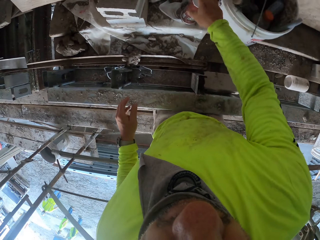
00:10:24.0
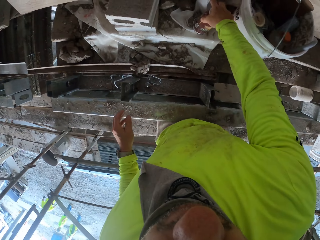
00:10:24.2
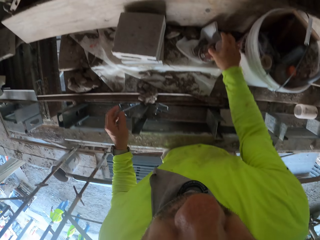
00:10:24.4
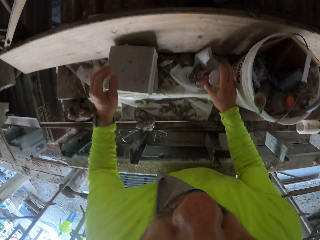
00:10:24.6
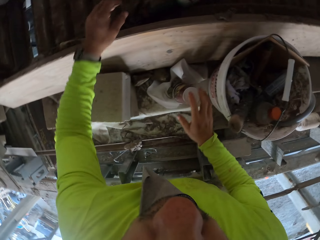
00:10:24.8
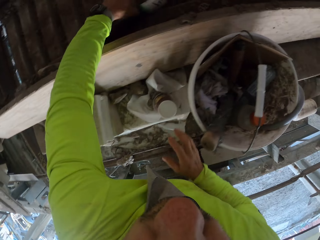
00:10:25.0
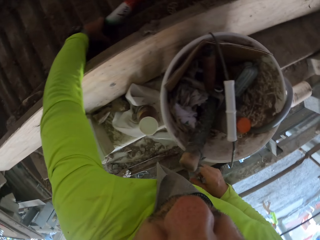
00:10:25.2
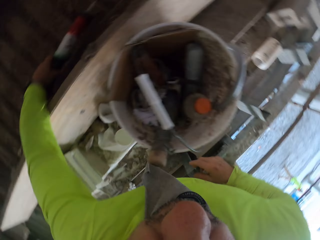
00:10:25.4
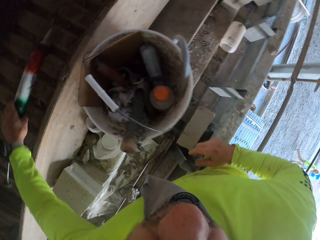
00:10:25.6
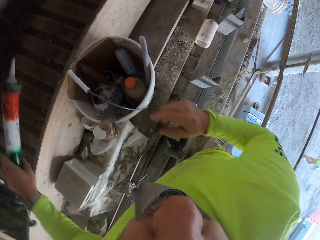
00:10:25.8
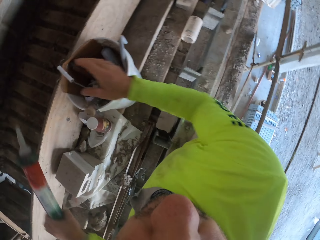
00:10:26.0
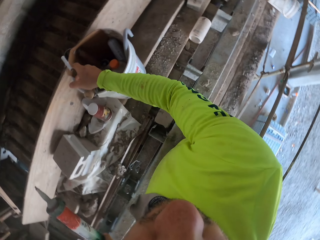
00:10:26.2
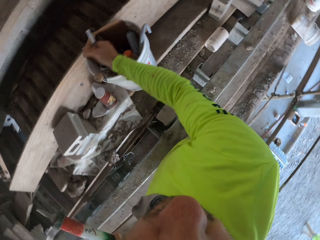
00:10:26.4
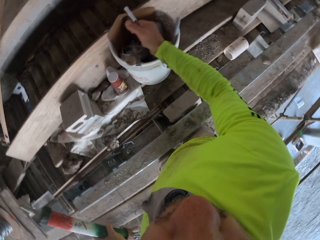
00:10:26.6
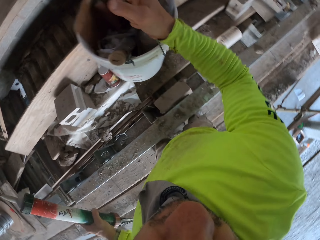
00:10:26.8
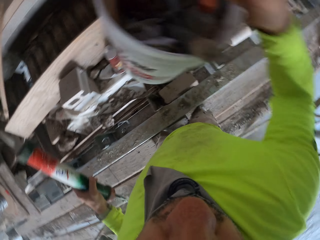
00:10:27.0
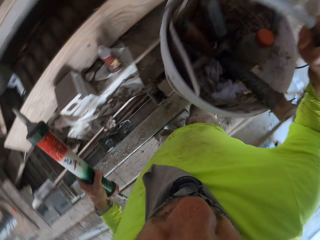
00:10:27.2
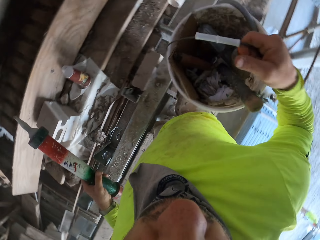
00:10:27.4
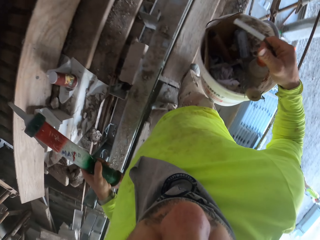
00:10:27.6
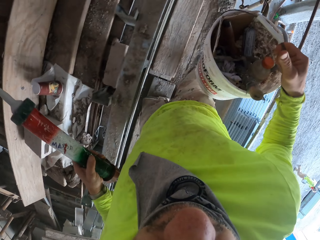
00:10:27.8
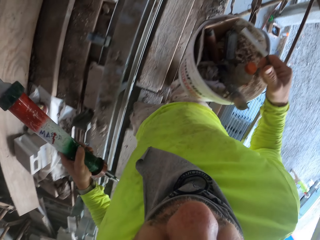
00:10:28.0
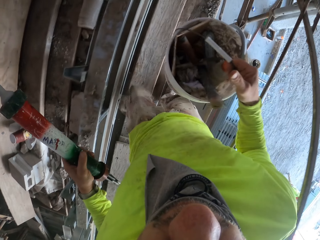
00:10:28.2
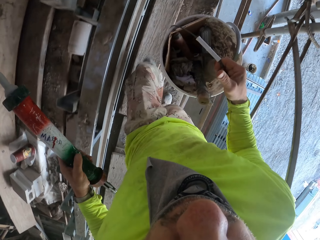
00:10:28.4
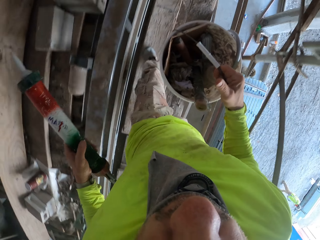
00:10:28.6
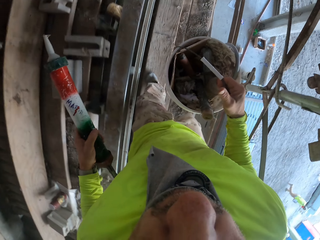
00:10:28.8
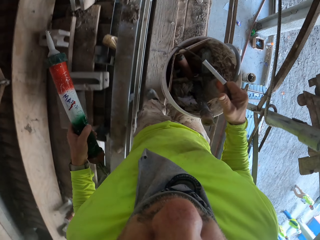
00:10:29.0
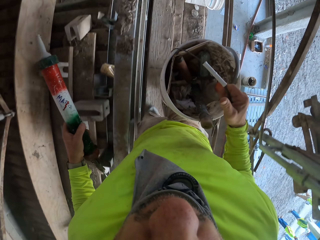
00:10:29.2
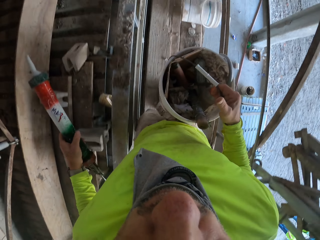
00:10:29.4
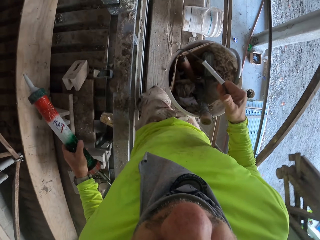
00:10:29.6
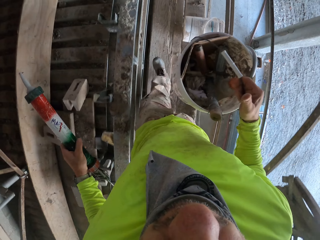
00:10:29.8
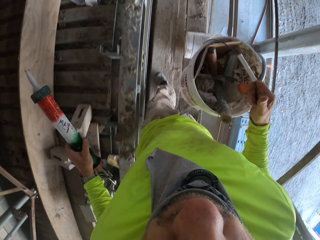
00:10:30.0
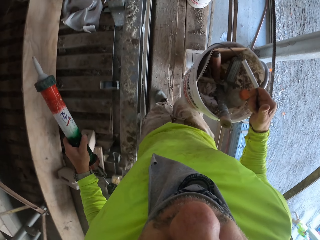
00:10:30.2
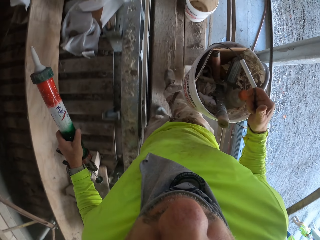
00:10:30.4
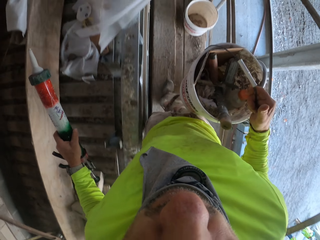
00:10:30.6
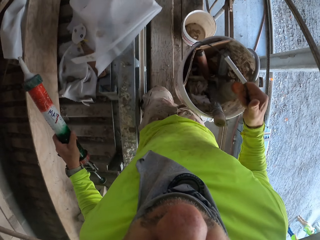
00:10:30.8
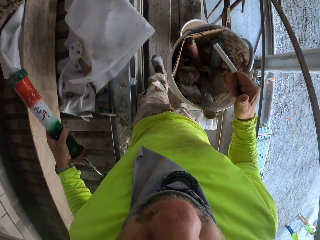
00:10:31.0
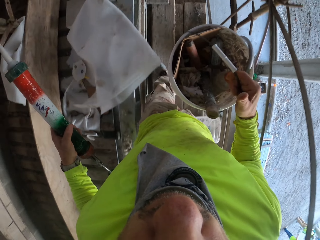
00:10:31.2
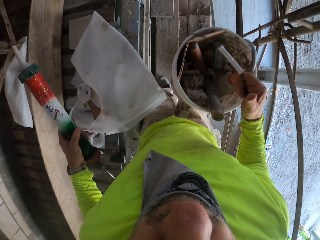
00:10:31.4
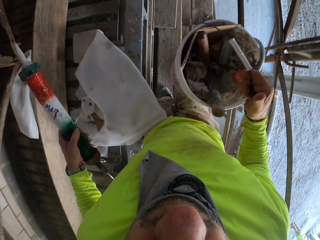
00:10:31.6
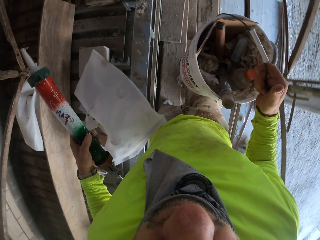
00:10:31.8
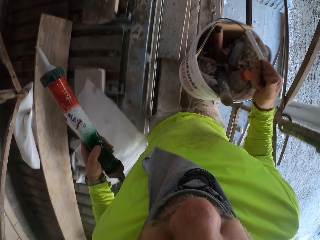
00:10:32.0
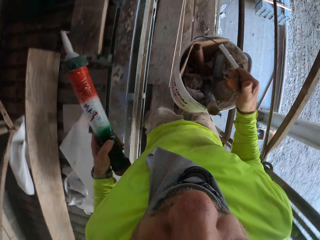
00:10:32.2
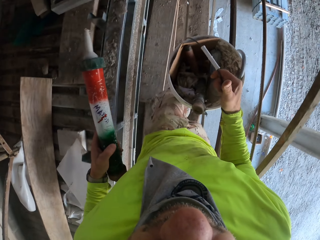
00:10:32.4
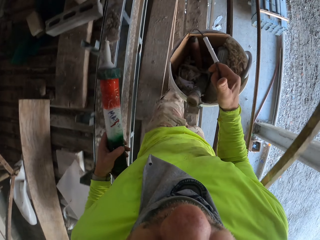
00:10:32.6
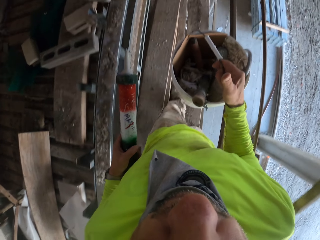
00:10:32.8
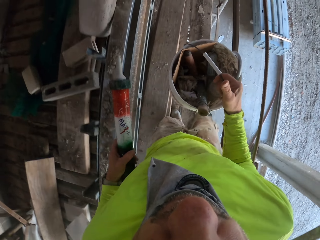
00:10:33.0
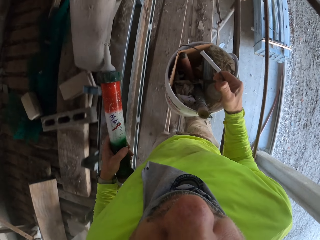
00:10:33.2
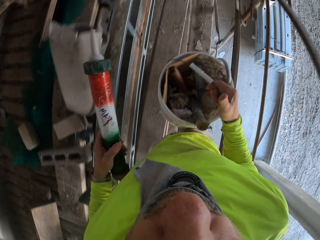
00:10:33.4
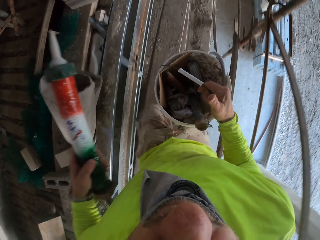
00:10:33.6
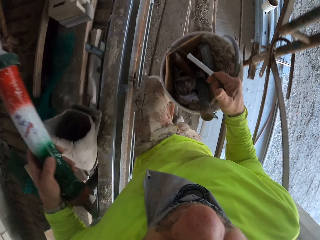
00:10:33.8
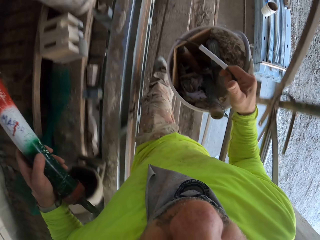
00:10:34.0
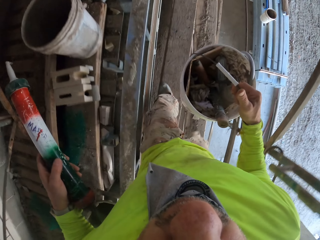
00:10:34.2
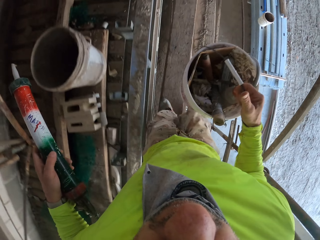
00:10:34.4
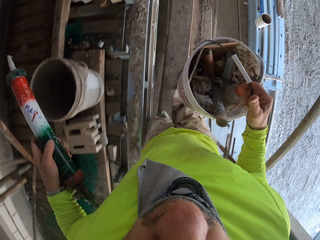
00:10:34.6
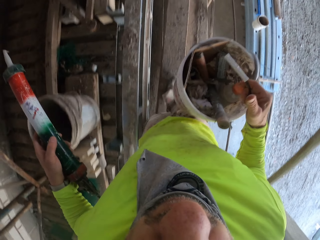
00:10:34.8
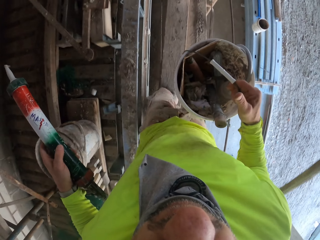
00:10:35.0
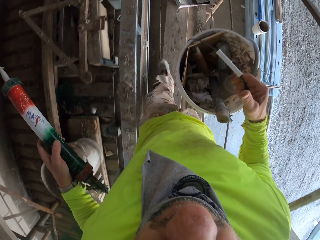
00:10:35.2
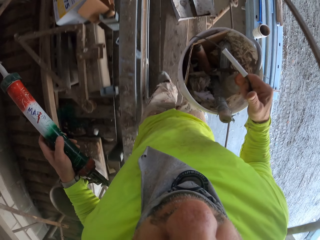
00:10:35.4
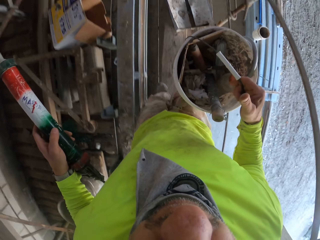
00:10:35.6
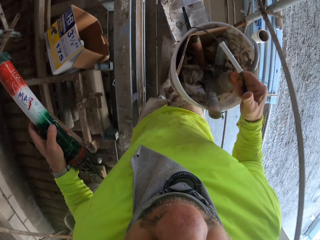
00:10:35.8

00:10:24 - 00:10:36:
The camera wearer takes the paint drill. They take a bucket. They lift the bucket. They put down the bucket. They walk around the house.

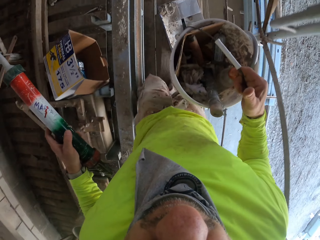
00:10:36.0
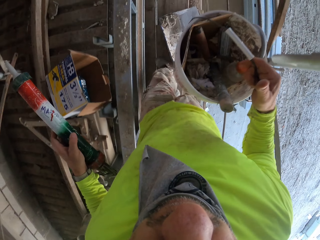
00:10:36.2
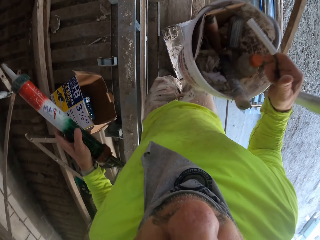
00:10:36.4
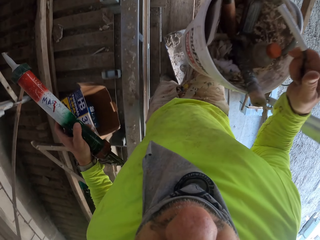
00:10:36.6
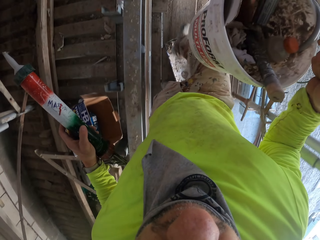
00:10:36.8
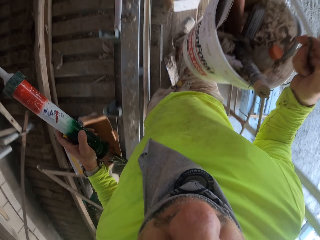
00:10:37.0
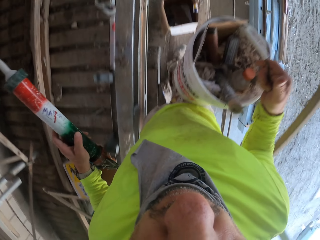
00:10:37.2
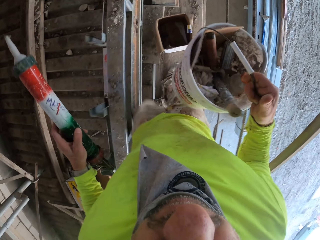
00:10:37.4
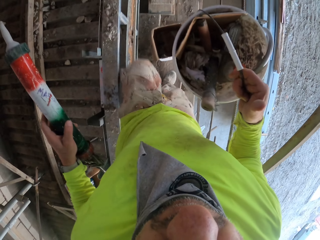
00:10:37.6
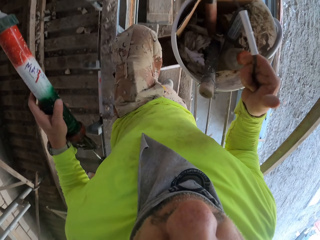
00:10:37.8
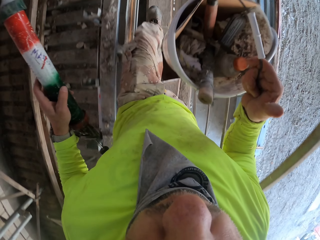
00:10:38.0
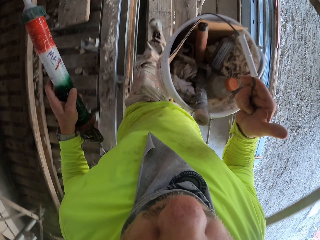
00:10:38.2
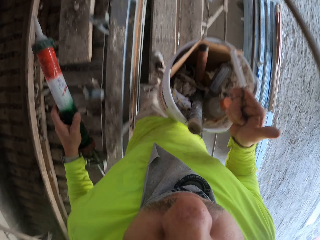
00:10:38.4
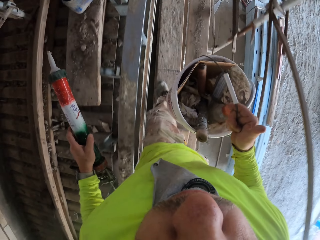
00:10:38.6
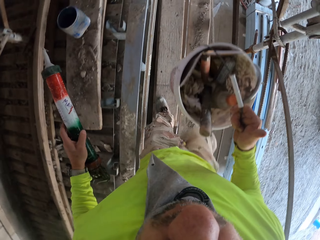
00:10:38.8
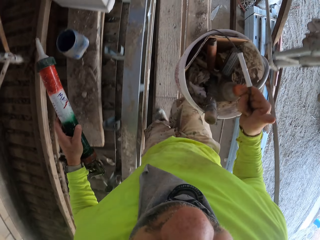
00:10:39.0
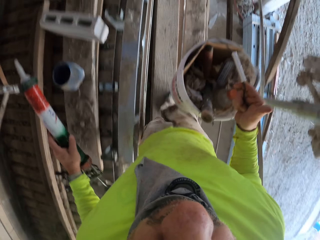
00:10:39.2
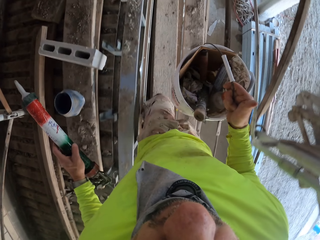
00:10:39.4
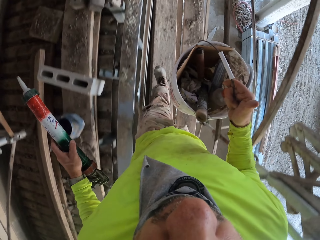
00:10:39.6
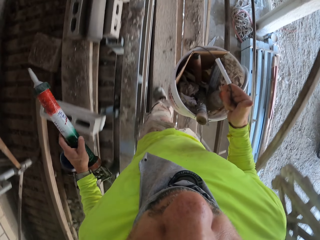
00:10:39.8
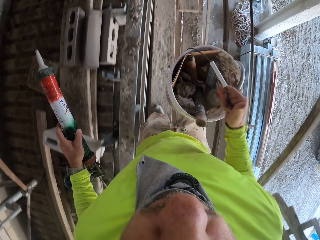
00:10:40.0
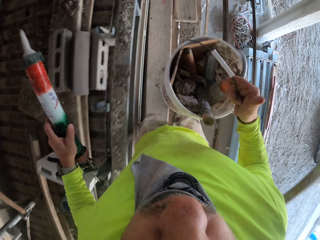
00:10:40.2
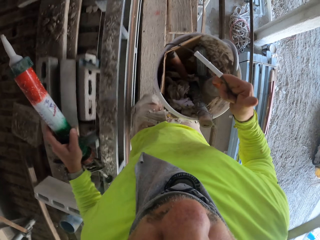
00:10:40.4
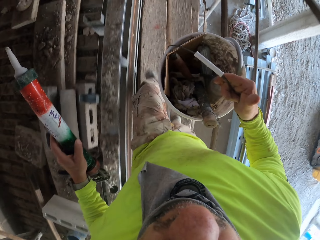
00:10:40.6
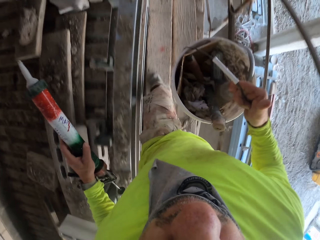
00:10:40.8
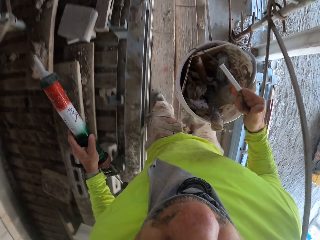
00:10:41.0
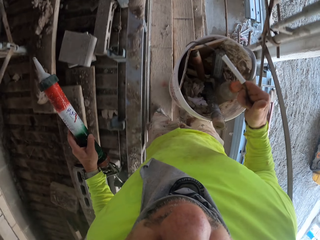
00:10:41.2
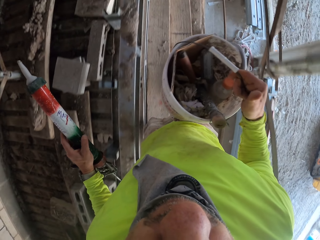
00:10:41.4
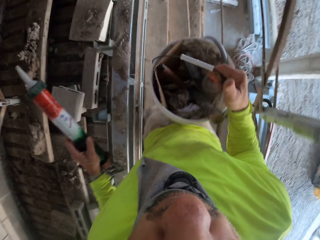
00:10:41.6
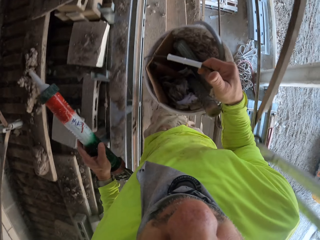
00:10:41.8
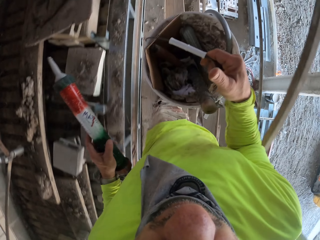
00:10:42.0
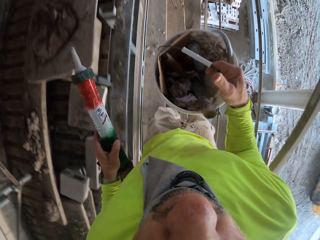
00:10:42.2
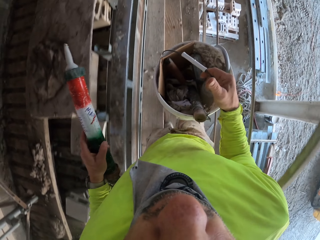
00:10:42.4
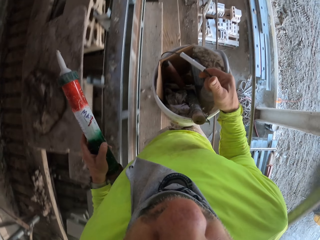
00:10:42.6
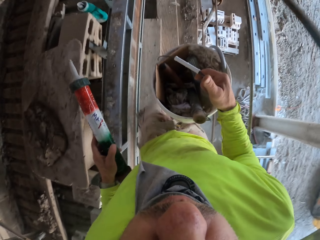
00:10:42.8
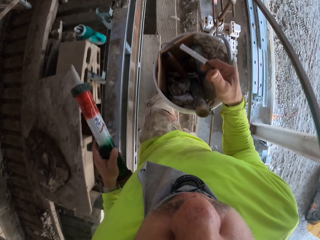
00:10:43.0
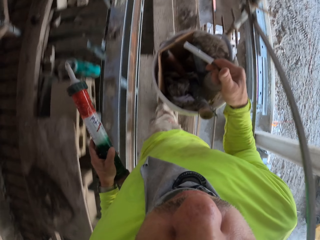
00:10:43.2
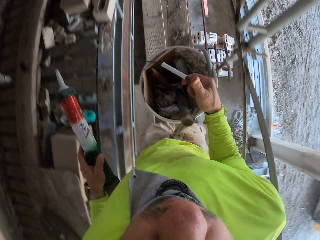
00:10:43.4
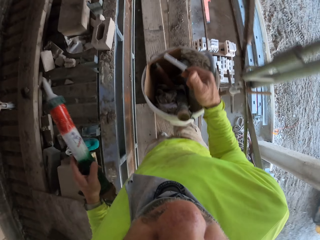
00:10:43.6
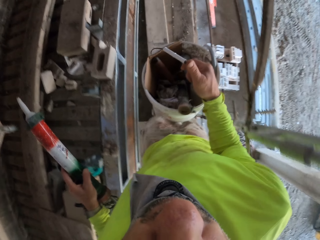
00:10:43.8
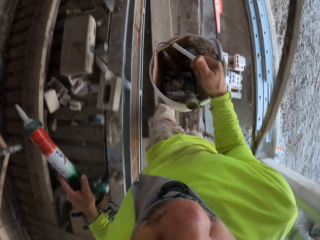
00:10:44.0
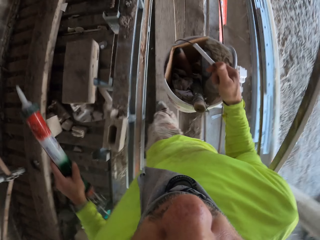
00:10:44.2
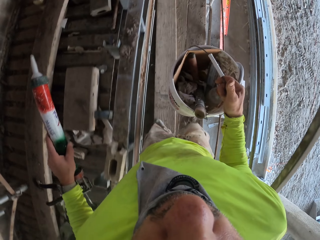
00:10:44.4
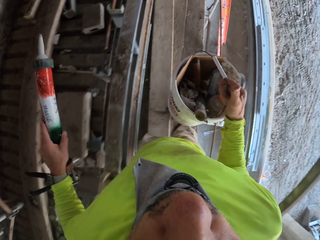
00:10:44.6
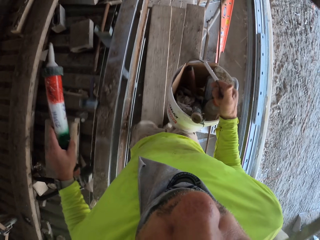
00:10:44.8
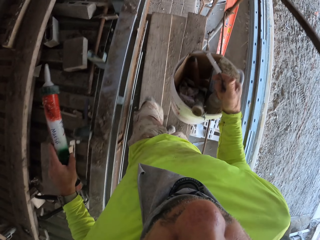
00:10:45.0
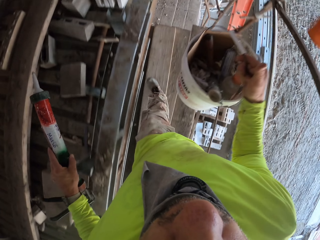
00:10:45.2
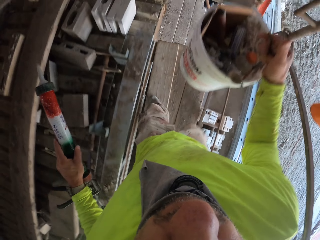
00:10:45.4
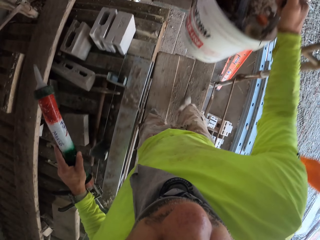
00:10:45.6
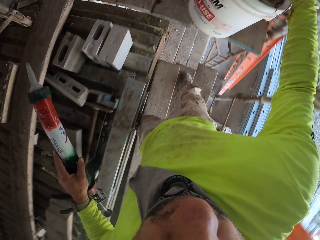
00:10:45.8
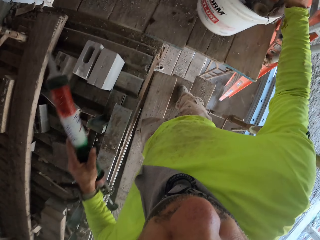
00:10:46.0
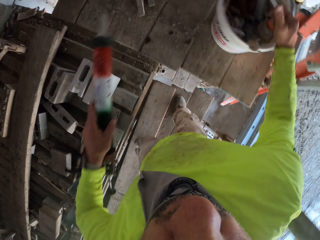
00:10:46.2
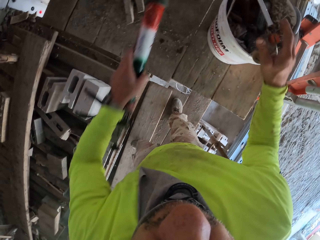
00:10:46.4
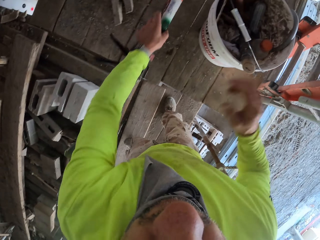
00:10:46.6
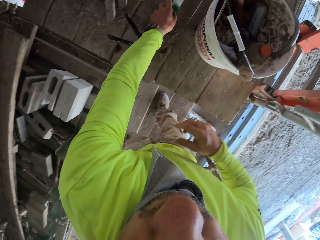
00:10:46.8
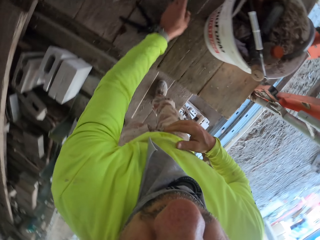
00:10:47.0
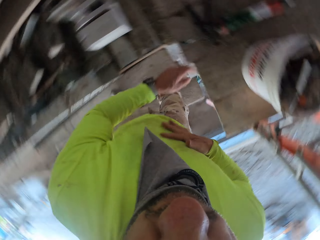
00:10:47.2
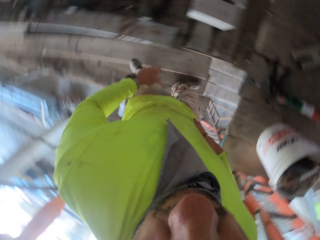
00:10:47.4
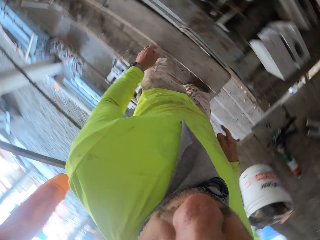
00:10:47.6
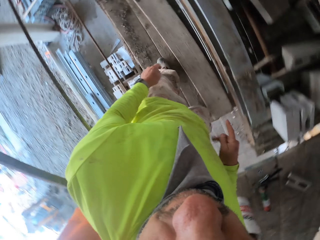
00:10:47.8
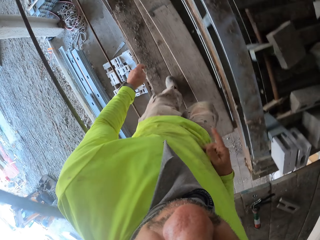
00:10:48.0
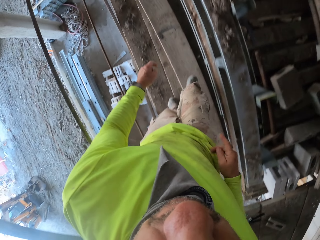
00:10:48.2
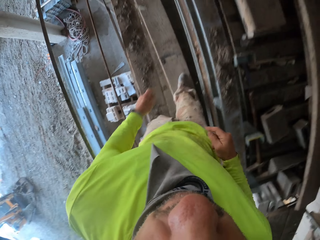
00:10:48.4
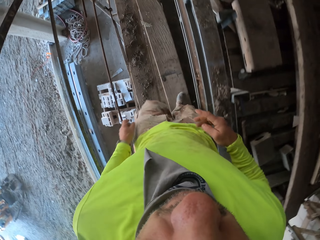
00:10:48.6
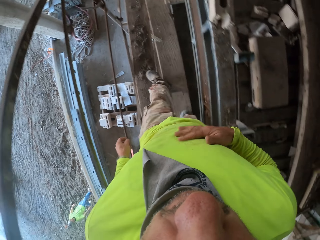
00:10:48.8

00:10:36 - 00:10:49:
The camera wearer puts the bucket down. They put the paint drill down. They wipe hands on the cloth.
